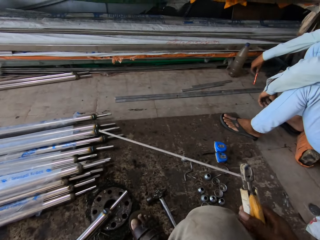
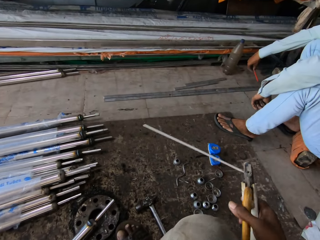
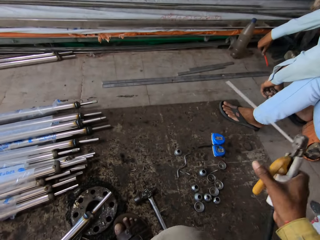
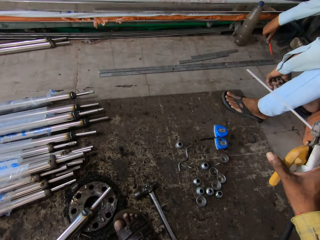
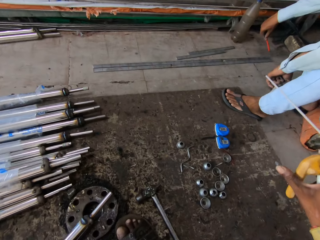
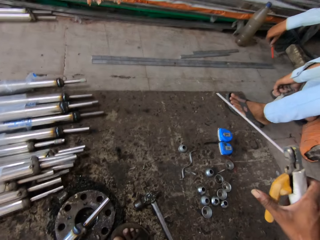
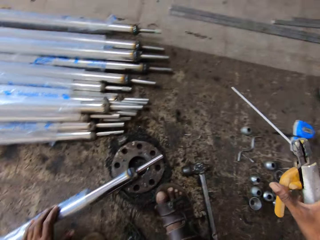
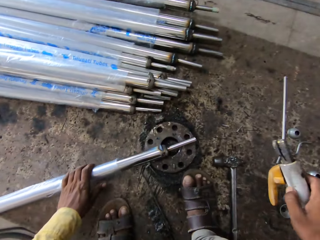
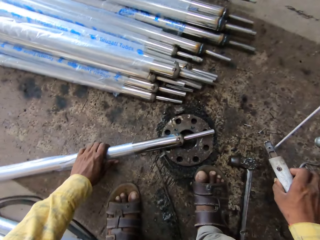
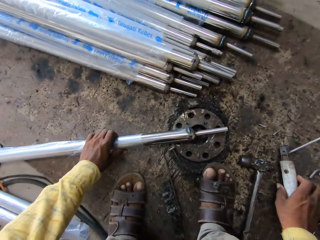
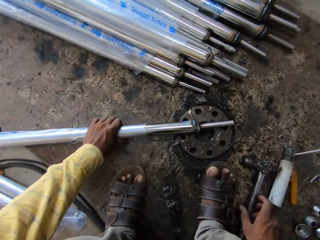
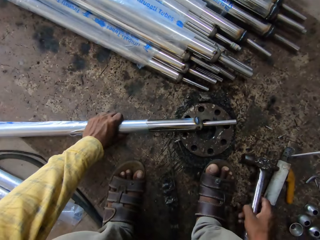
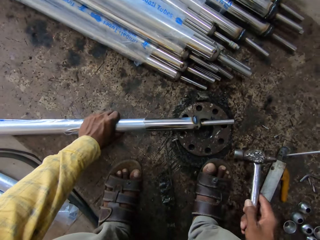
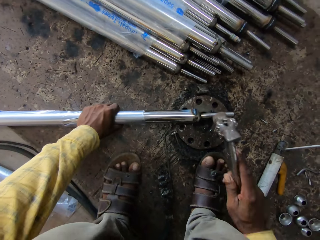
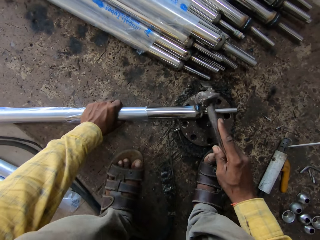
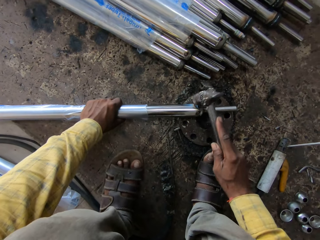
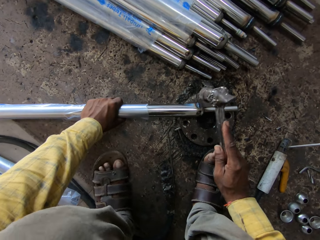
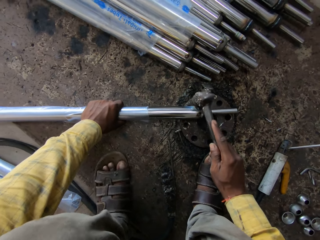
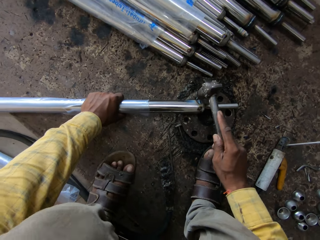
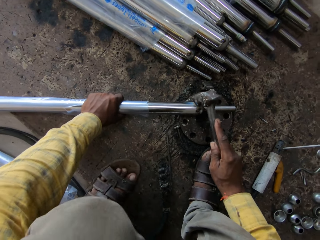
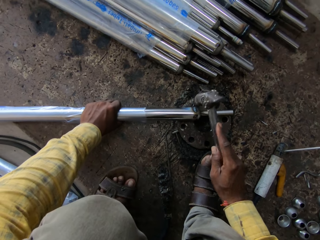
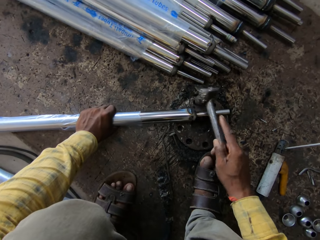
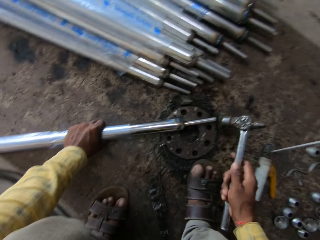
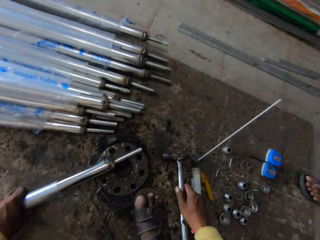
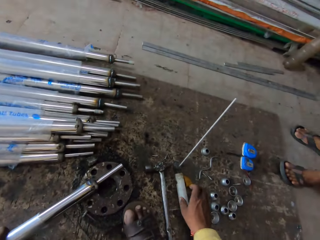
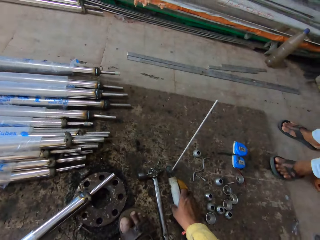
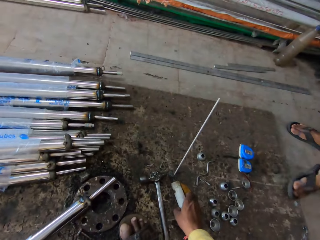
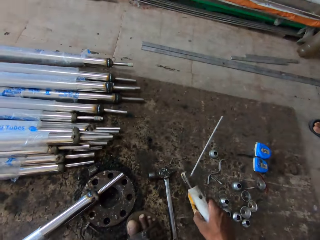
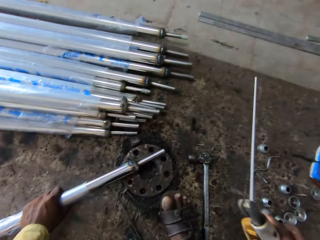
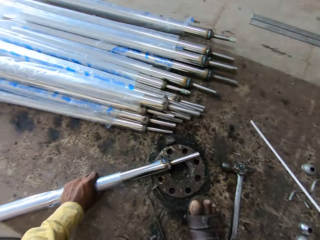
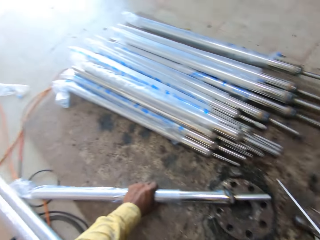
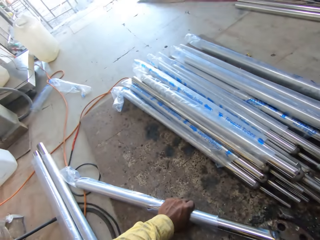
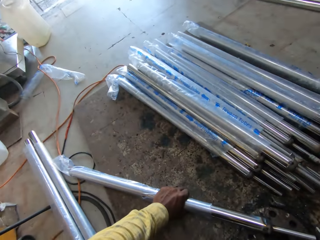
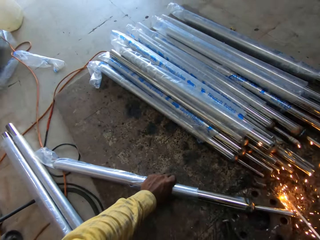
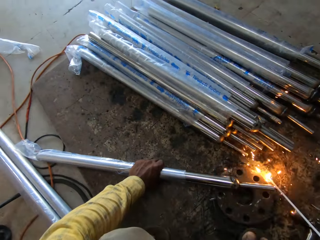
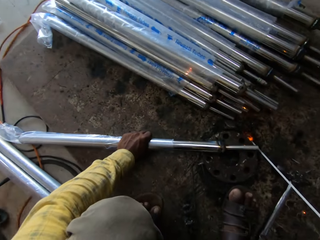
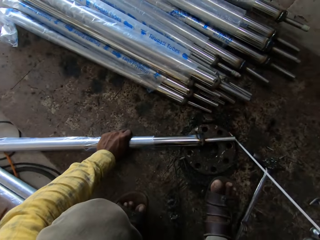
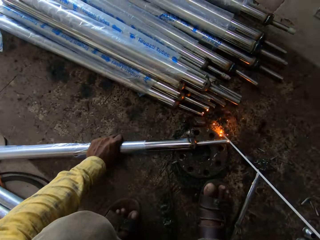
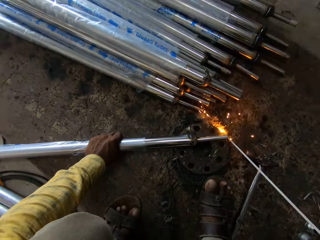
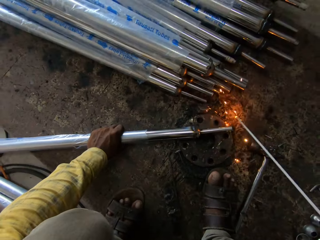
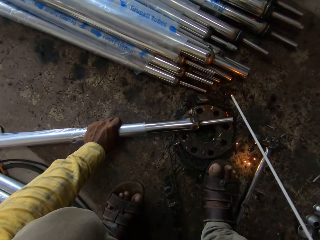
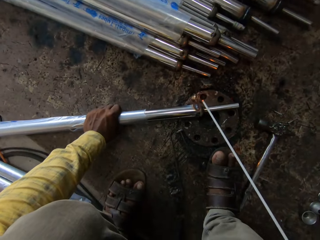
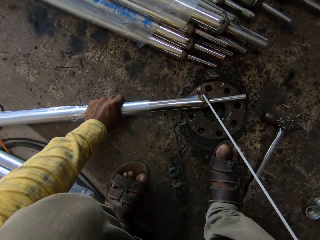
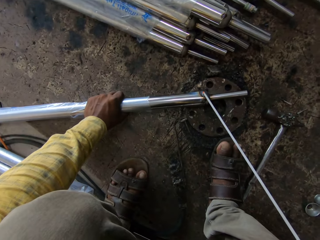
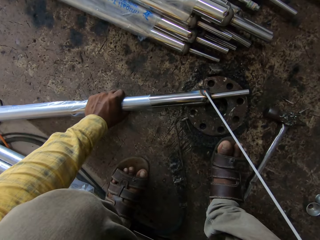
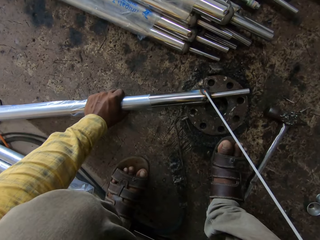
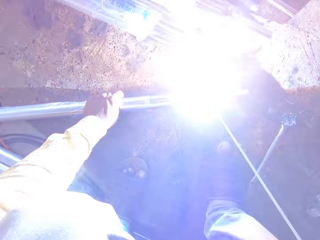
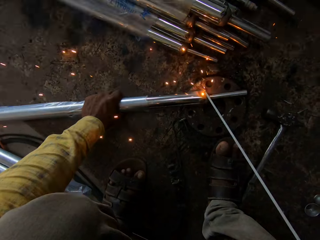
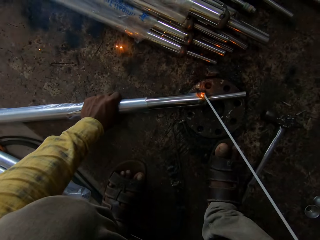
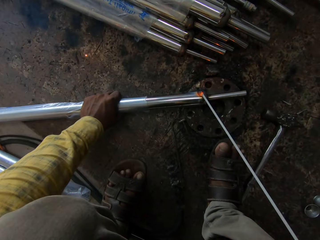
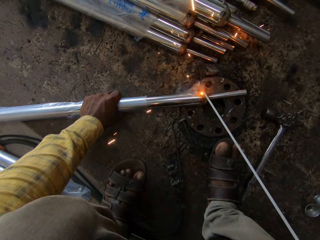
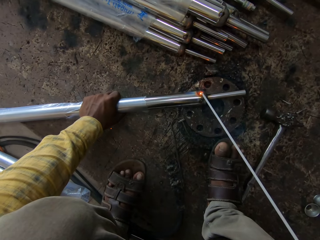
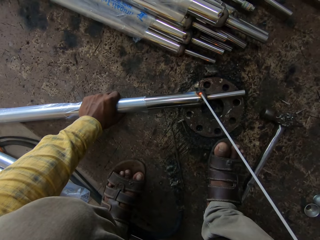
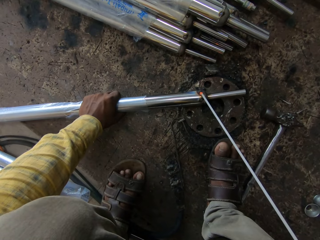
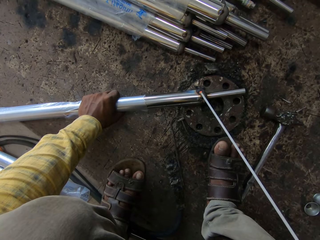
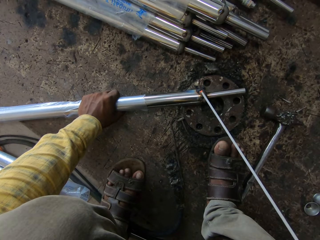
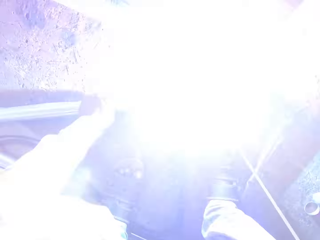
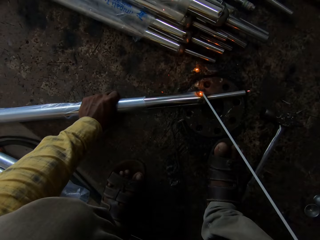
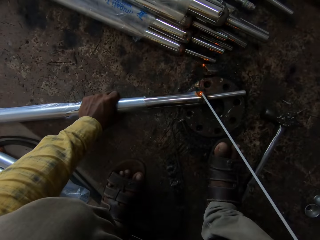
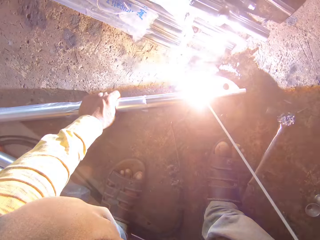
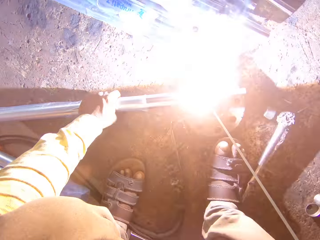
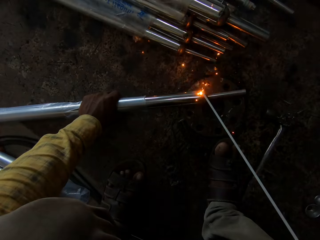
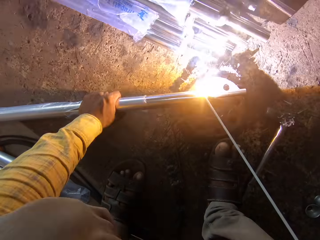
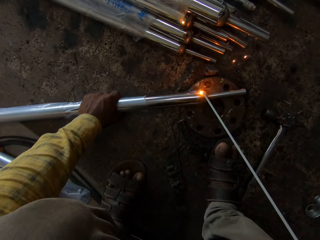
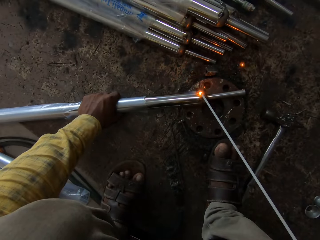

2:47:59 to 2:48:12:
The camera wearer converses with a man. They drop the electrode holder or welding machine on the floor. They pick up a hammer from the floor, hit the metal with the hammer, drop the hammer on the floor and pick up the electrode holder from the floor. The man walks around the workshop. The camera wearer picks up the electrode holder. They start the electrode holder. They weld the metal with the welding machine.

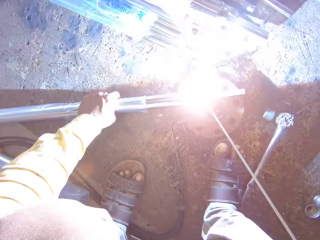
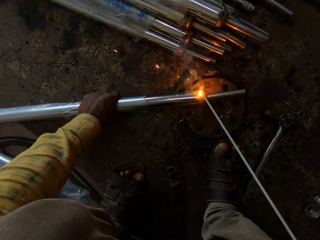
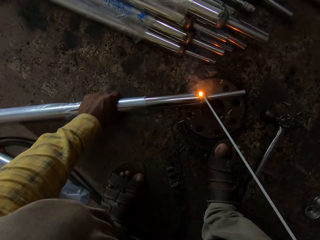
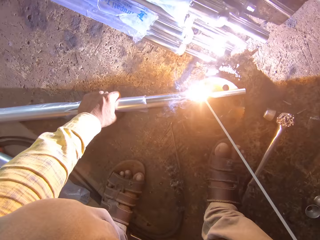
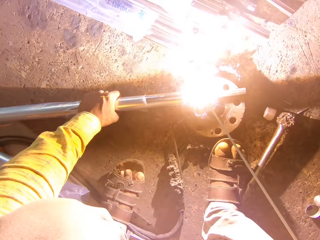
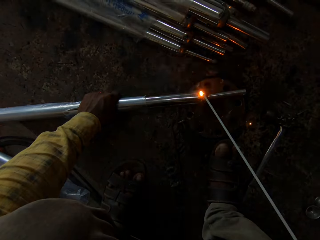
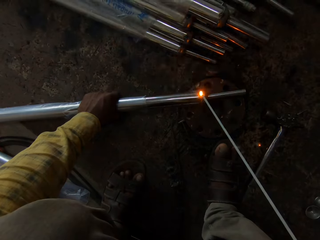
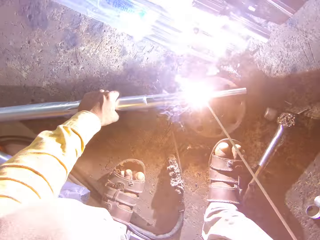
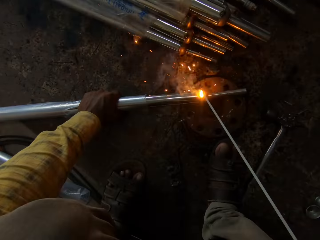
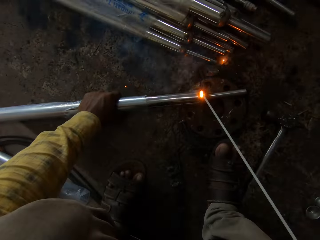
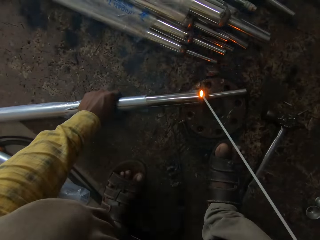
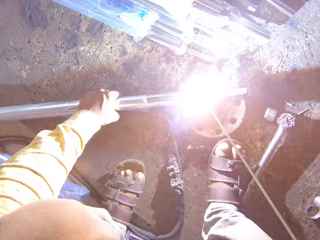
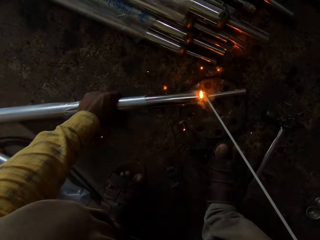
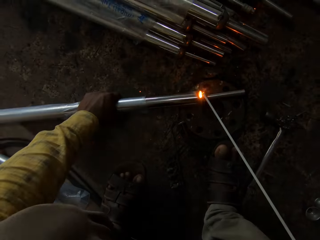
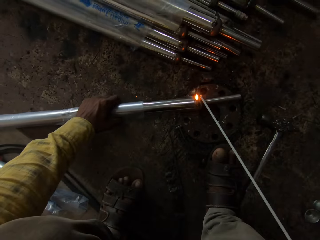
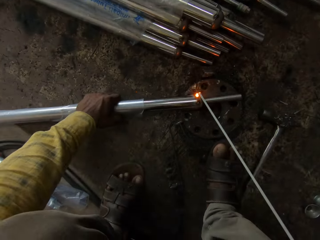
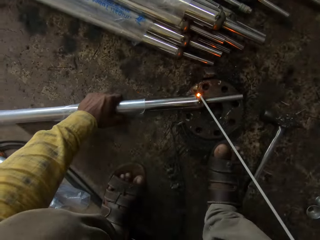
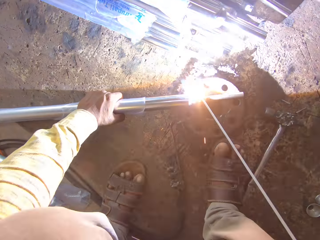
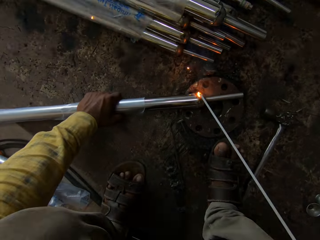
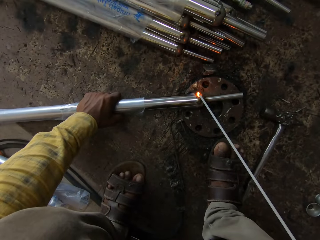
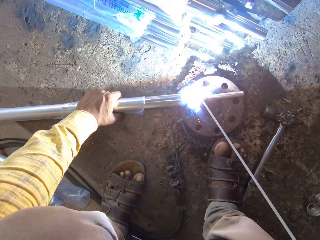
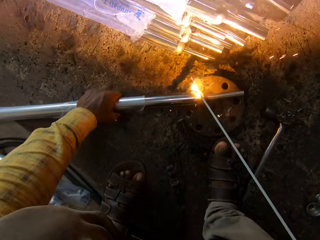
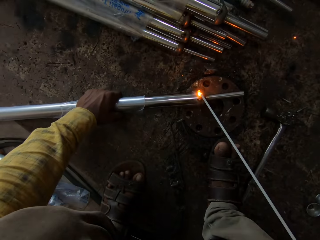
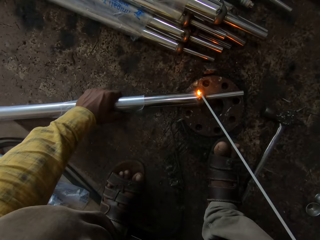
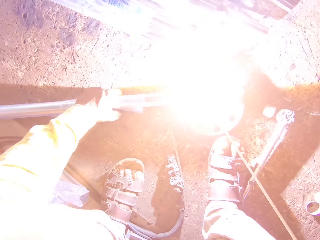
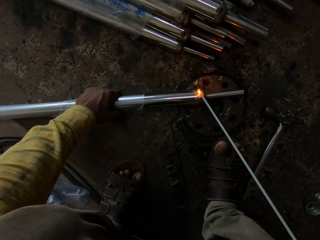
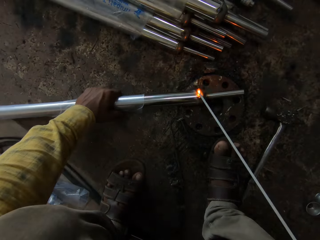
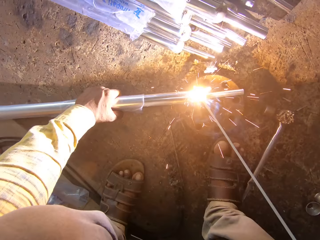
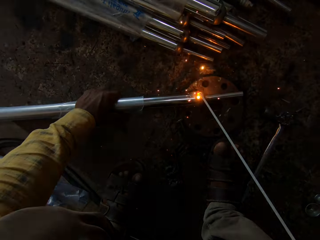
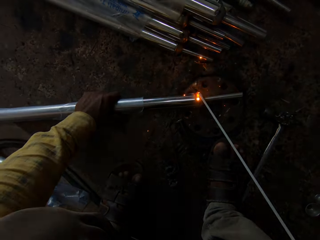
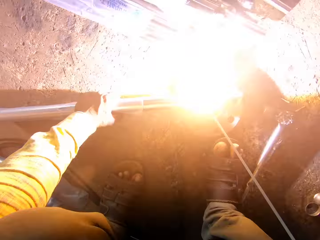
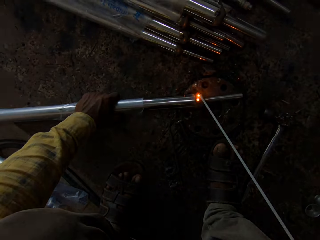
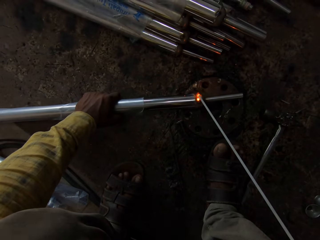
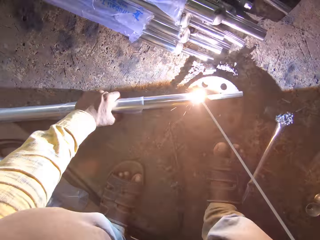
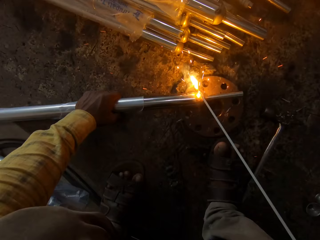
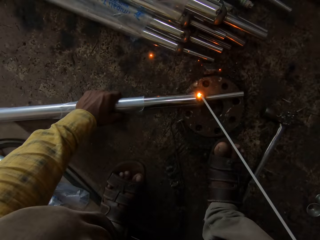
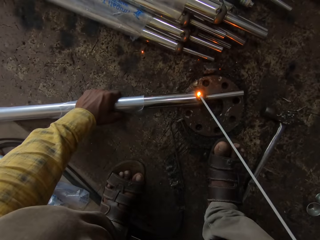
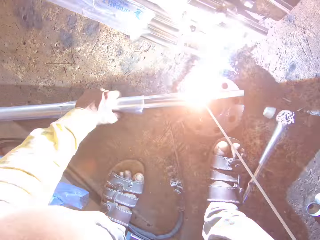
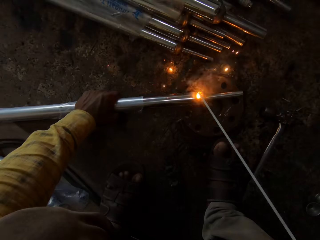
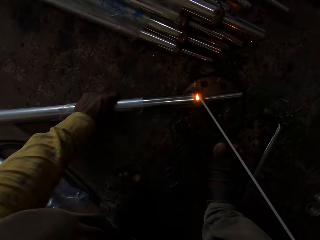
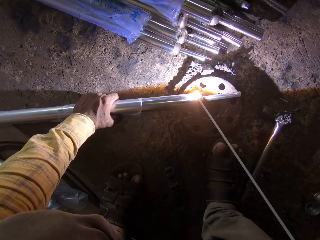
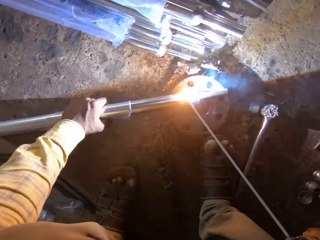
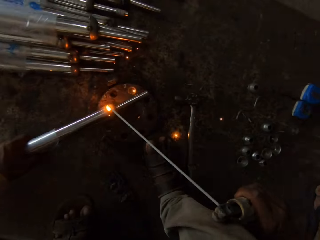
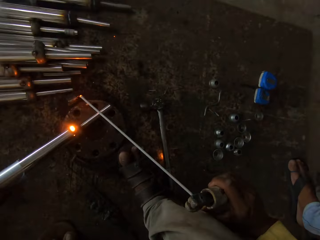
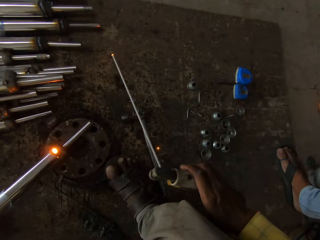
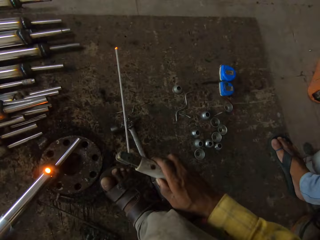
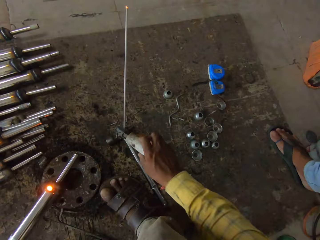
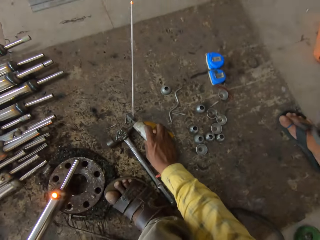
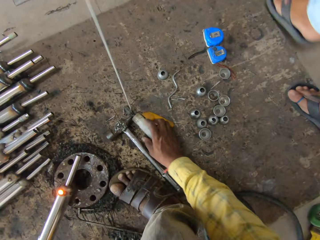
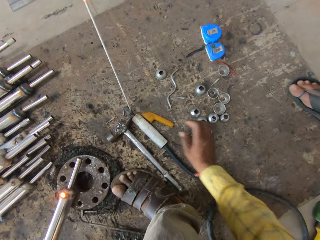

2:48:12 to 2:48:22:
The camera wearer looks around the floor. They place the electrode holder on the floor.
